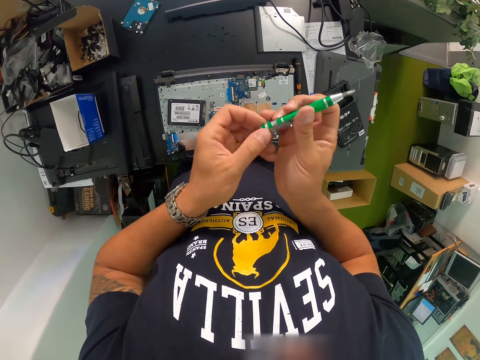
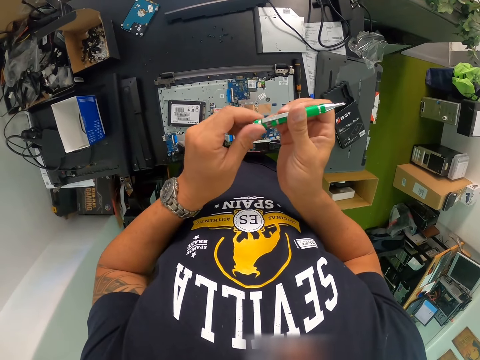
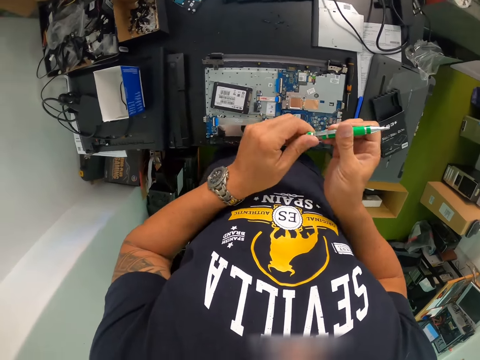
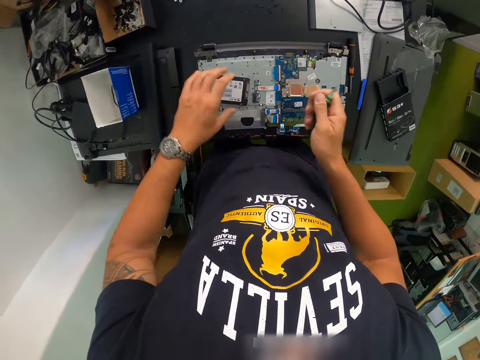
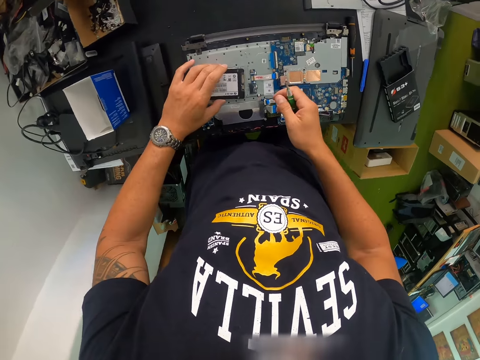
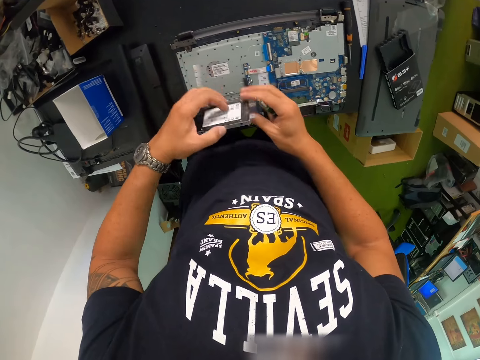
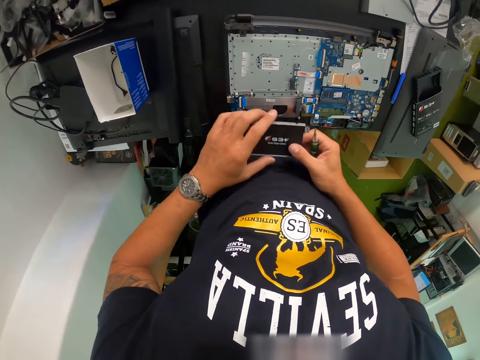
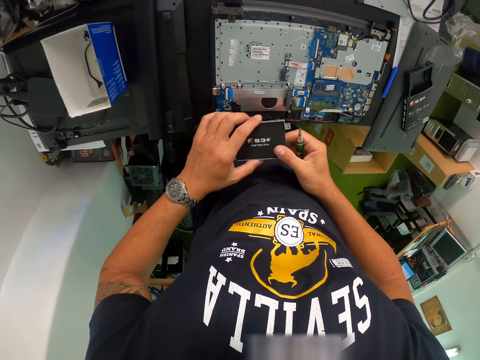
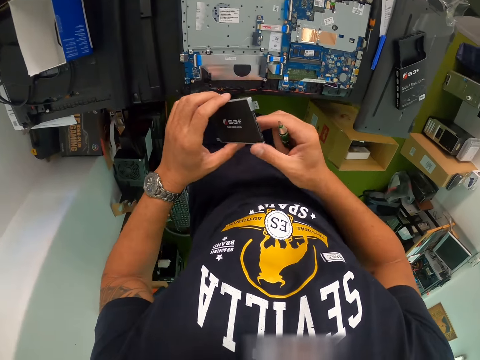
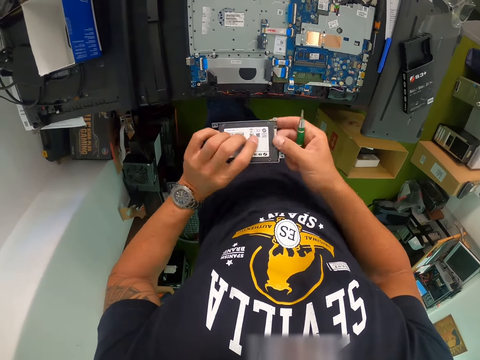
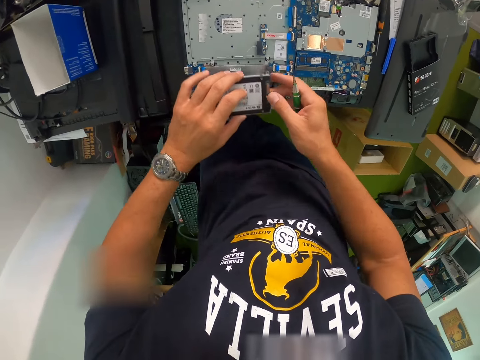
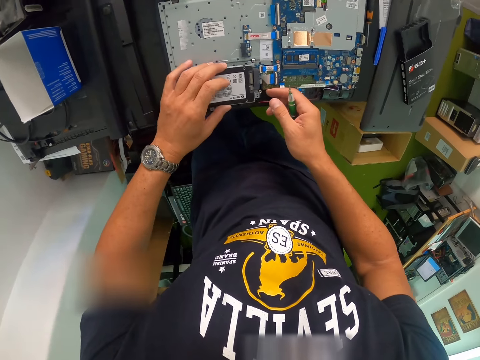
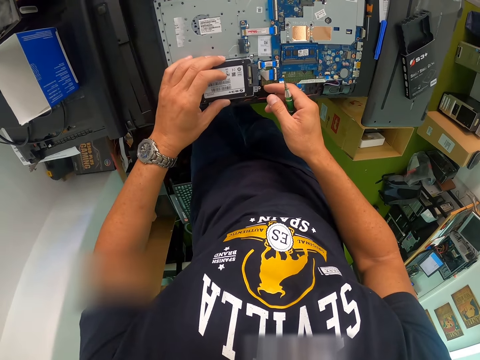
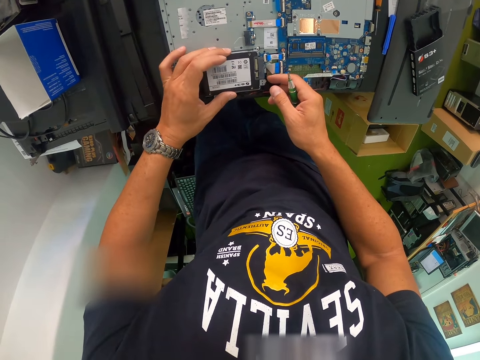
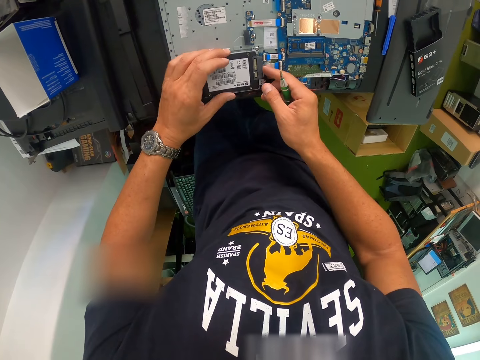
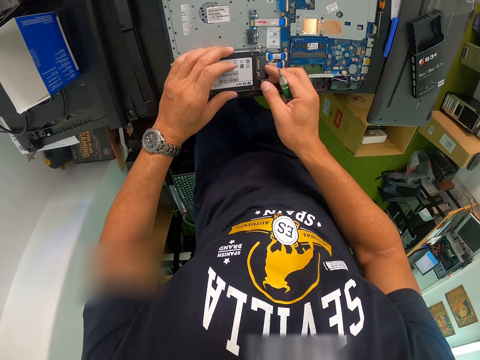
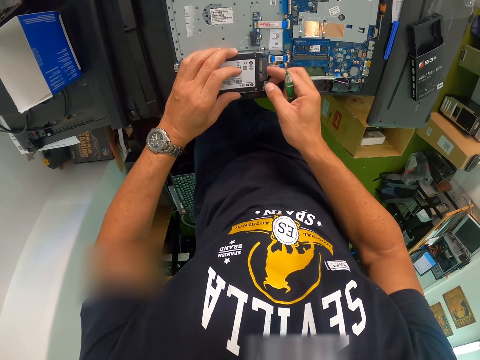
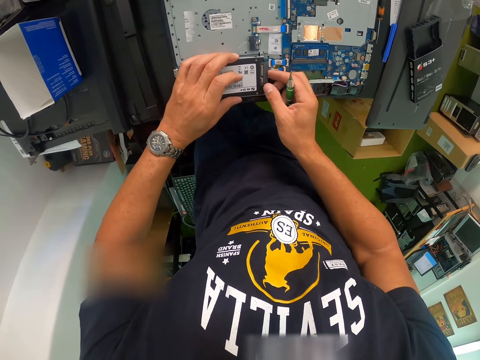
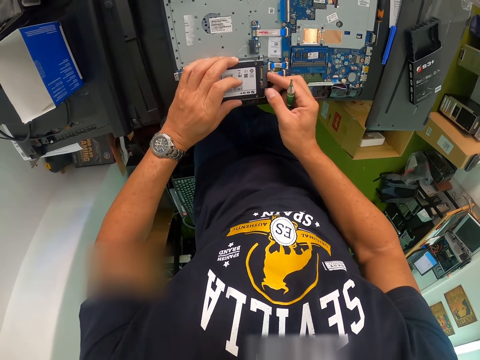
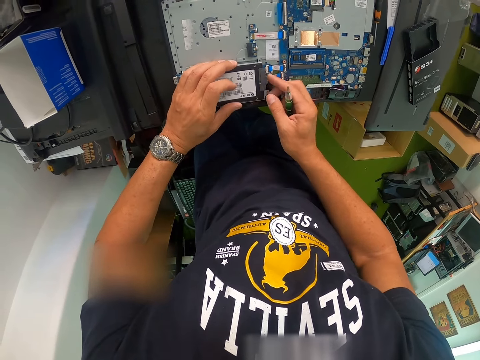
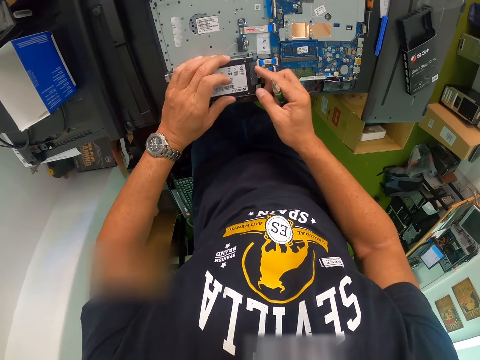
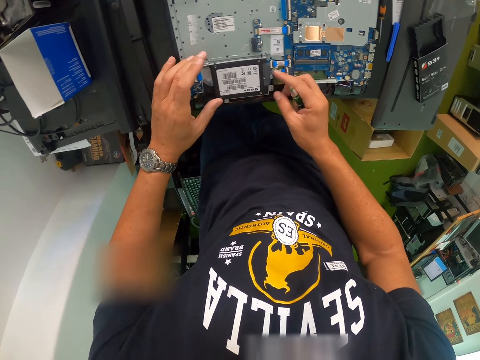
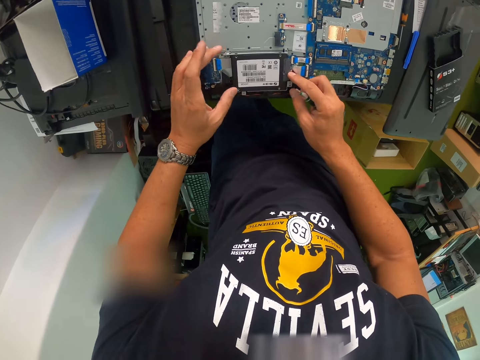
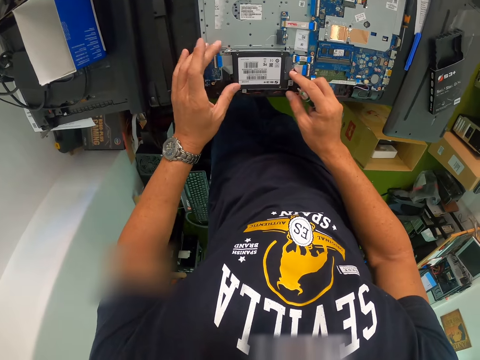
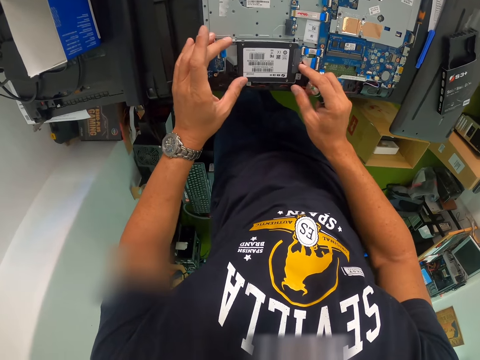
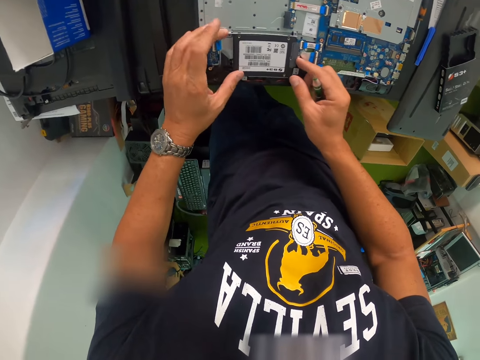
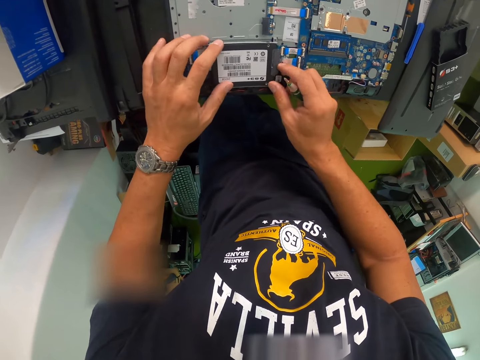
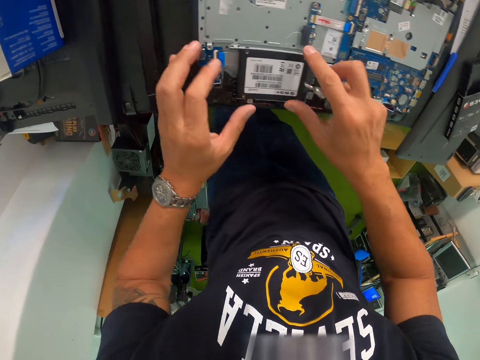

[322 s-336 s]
The camera wearer opens the tool. He adjusts the bottom of the screwdriver with his left hand. He picks up the hard drive or gadget on the table with his left hand. He turns the gadget. He places the hard drive on the main board with his left hand. He fixes the gadget on the laptop. He fixes the hard drive on the laptop main board with both hands.

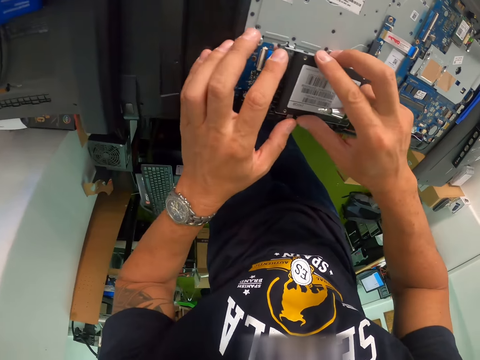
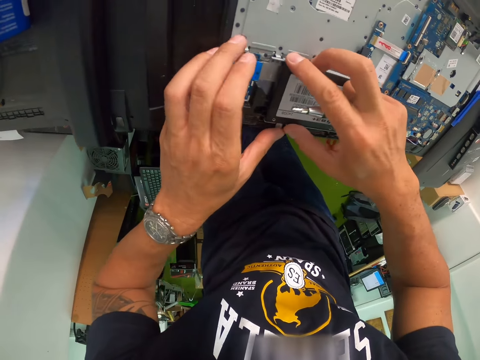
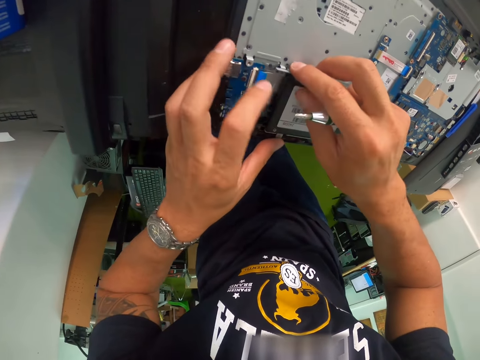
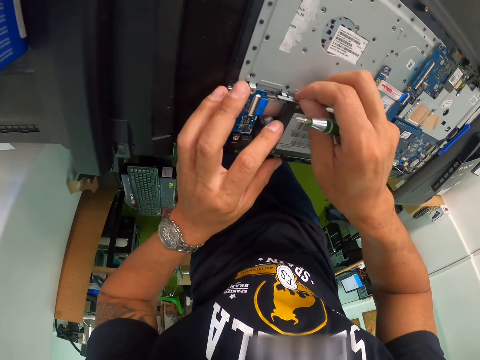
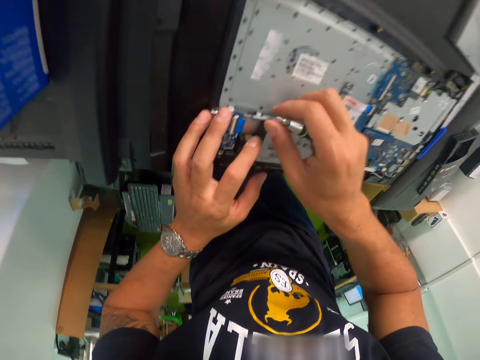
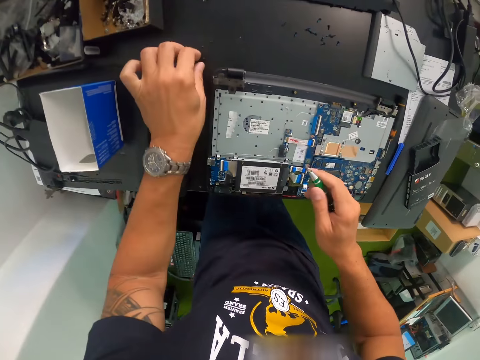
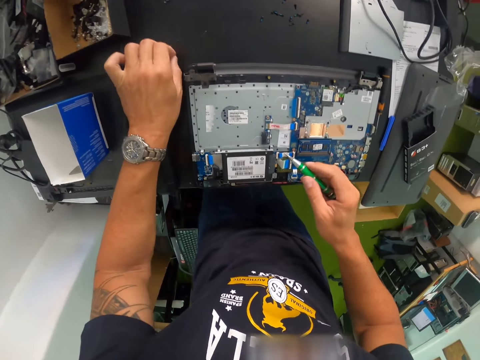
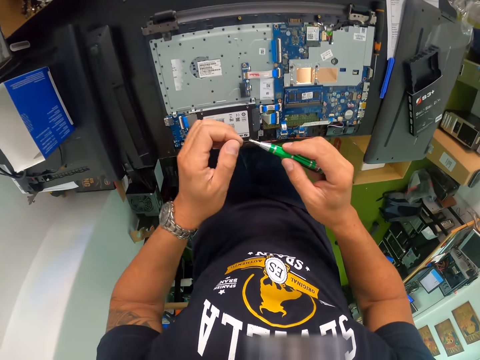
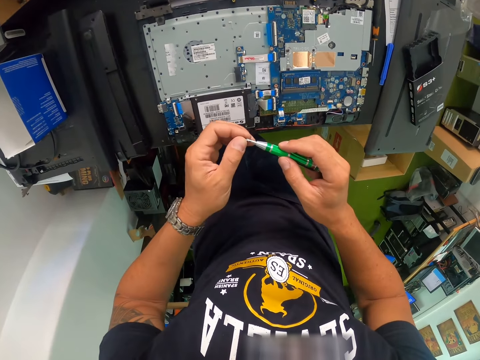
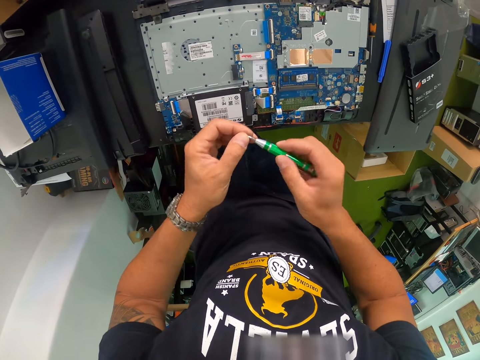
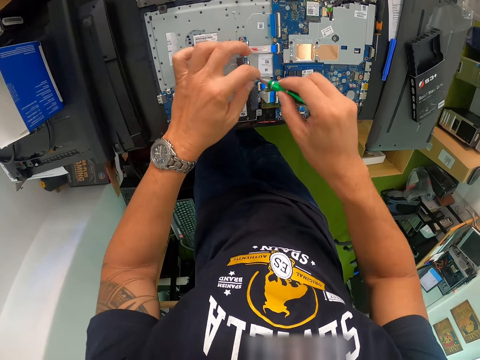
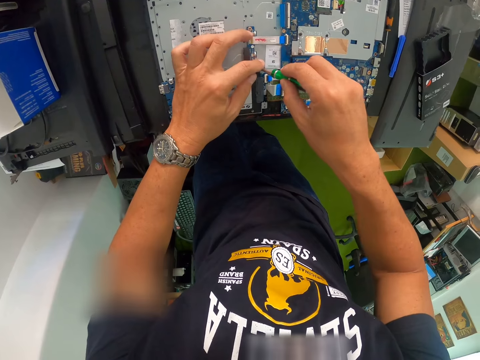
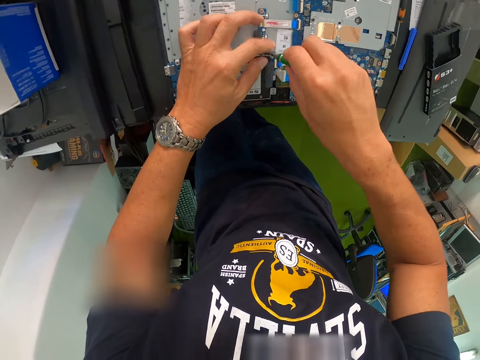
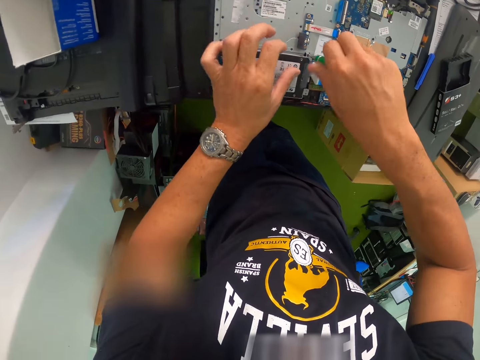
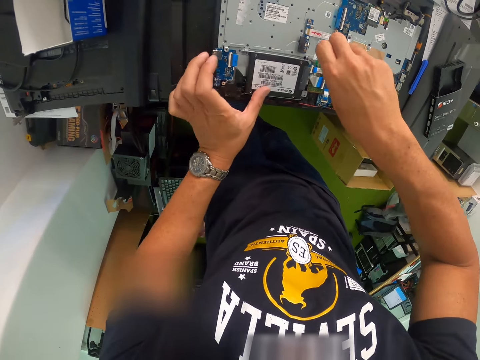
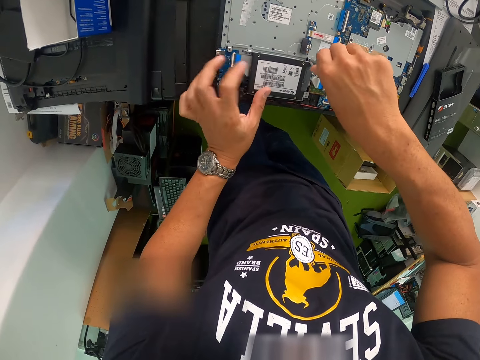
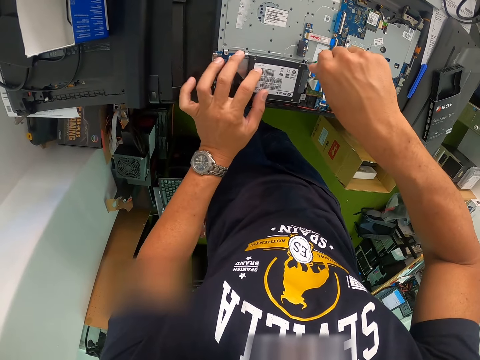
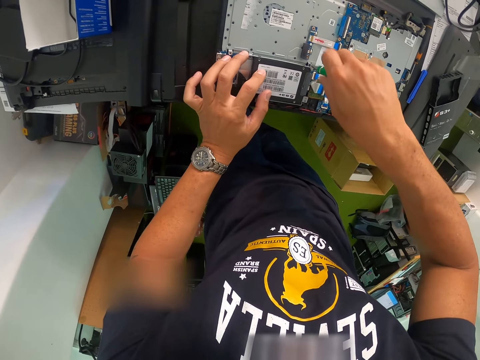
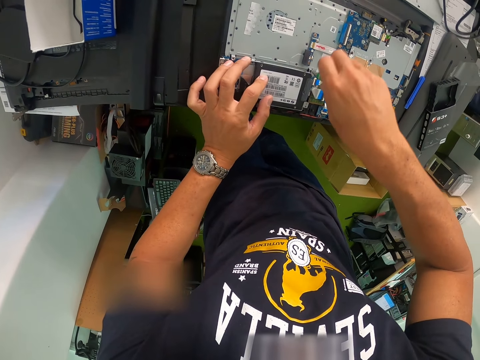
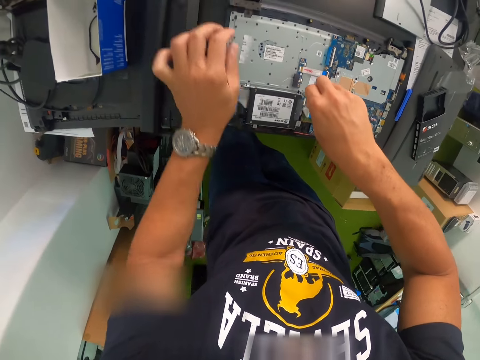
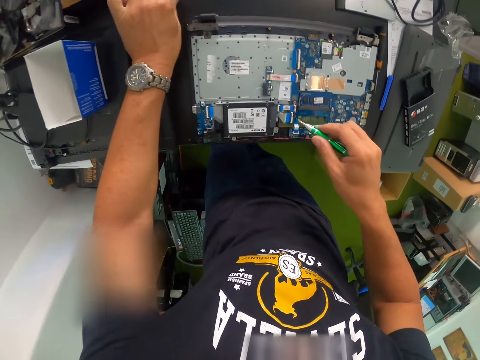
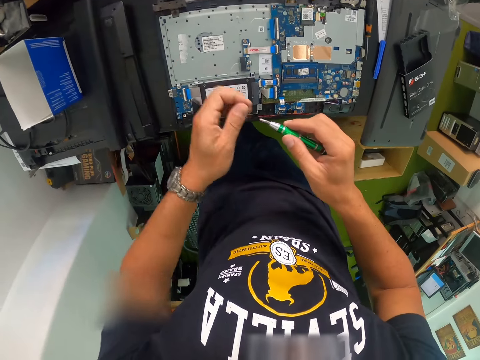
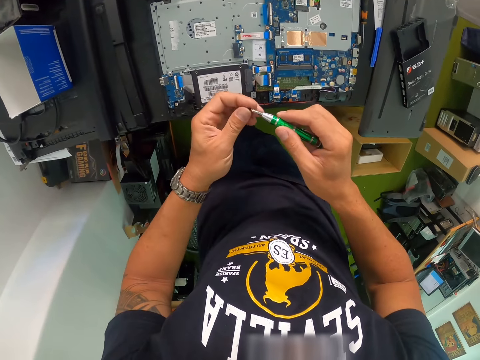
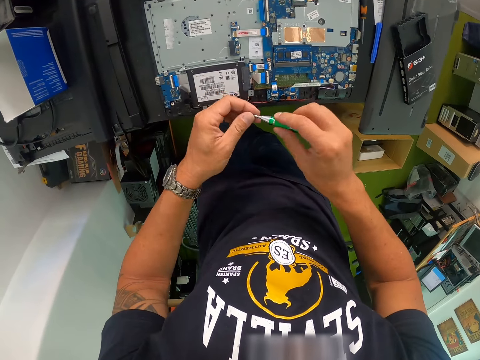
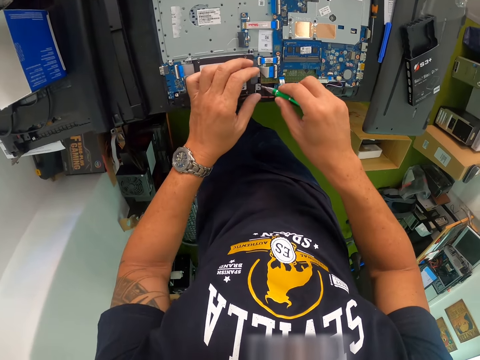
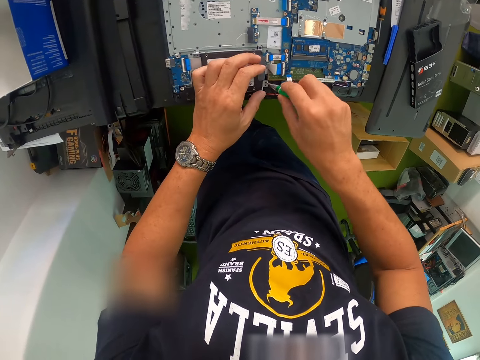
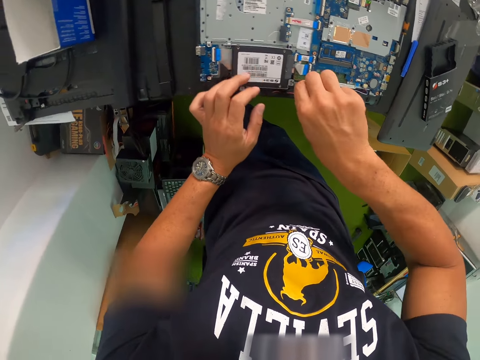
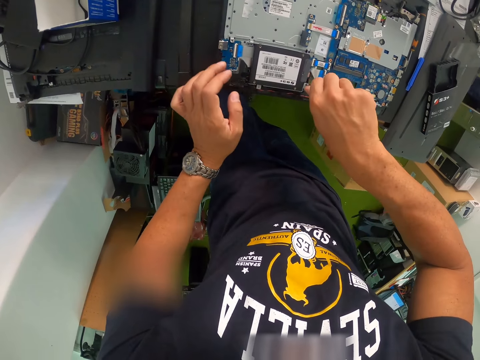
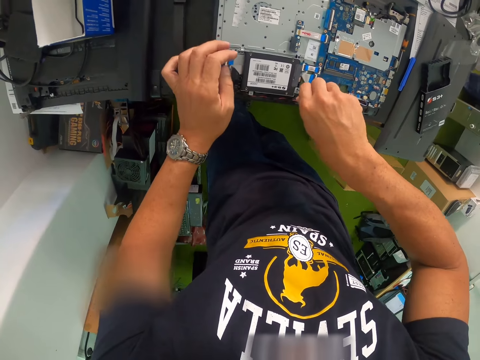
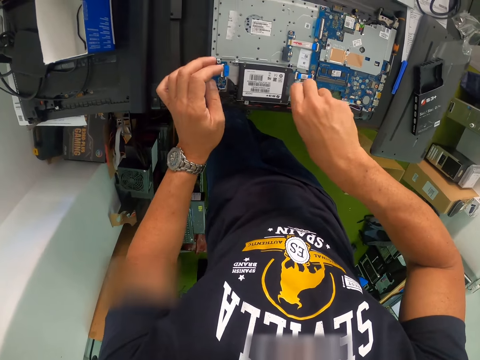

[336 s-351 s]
The camera wearer picks up a screw on the table with his left hand. He puts the screw on the screwdriver with his left hand. He screws the hard drive to the main board with the screwdriver in his right hand. He picks up a screw on the table with his left hand. He puts the screw on the screwdriver with his left hand. He screws the hard drive to the main board with the screwdriver in his right hand.
